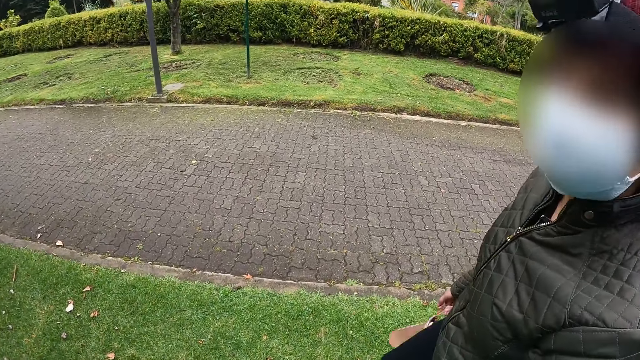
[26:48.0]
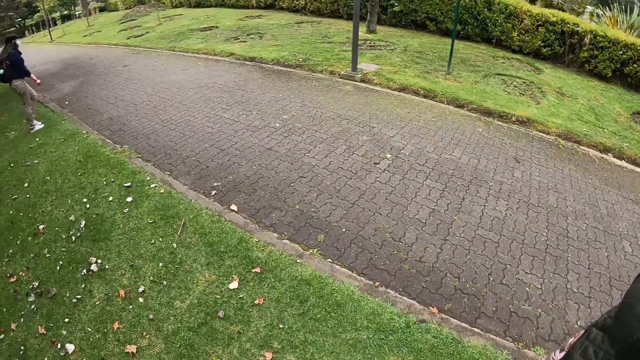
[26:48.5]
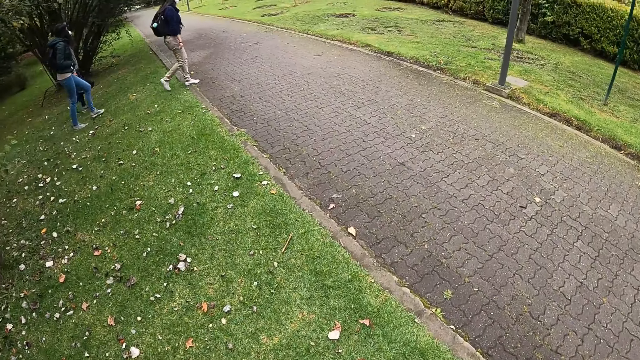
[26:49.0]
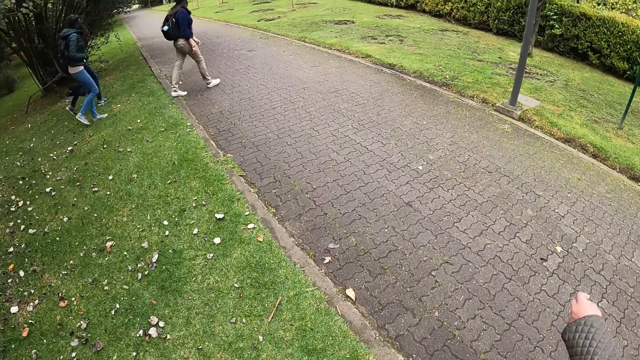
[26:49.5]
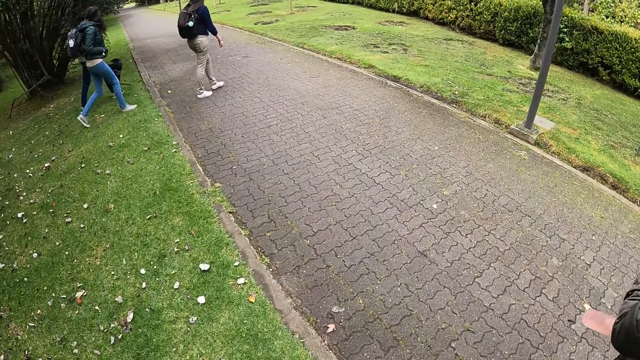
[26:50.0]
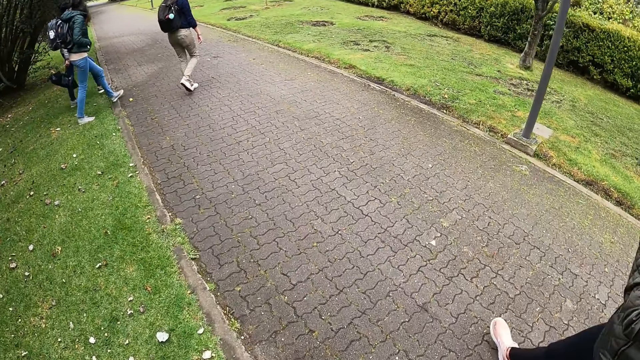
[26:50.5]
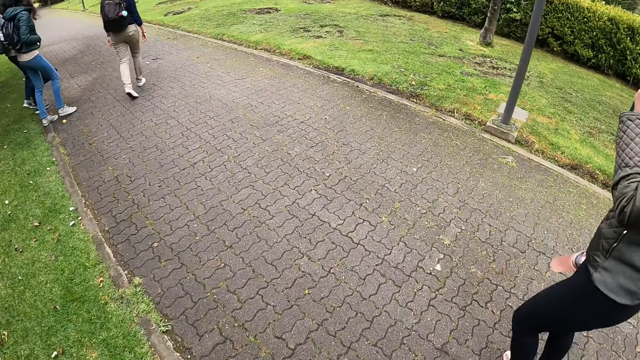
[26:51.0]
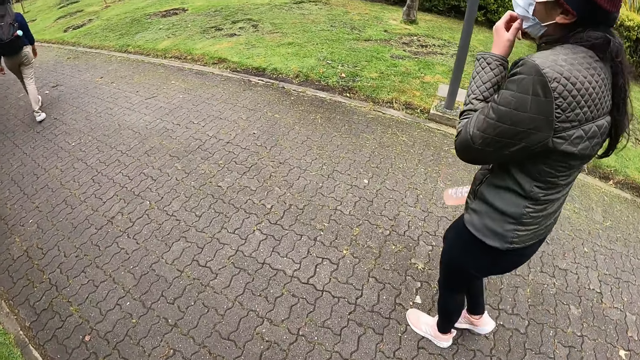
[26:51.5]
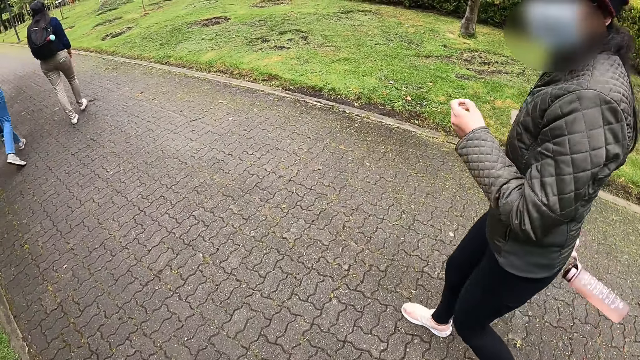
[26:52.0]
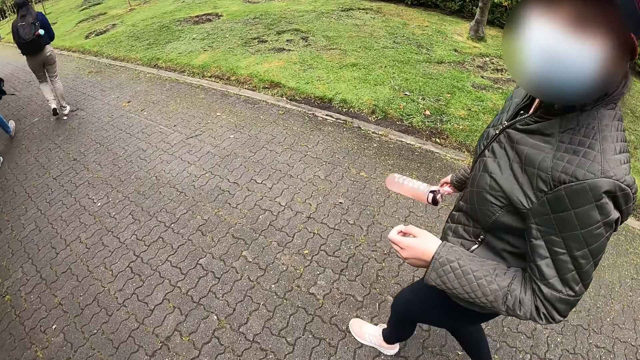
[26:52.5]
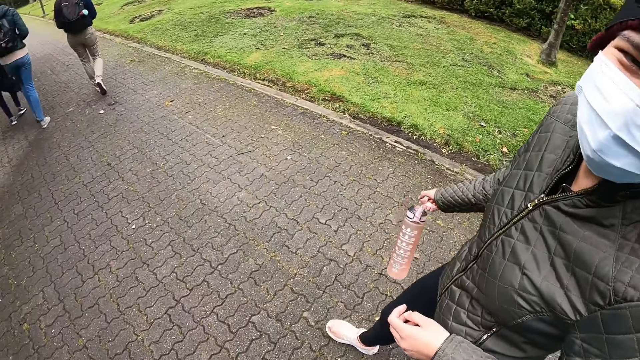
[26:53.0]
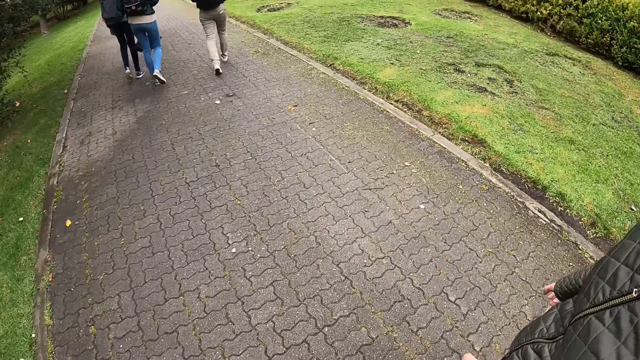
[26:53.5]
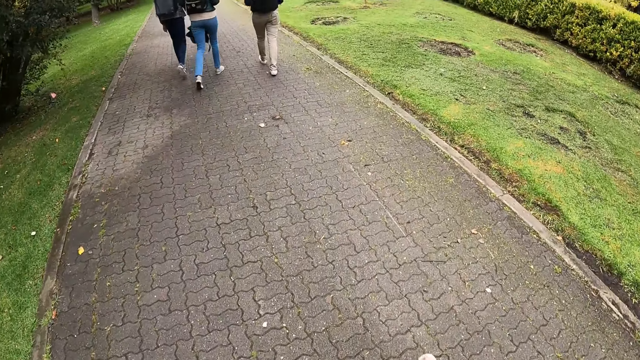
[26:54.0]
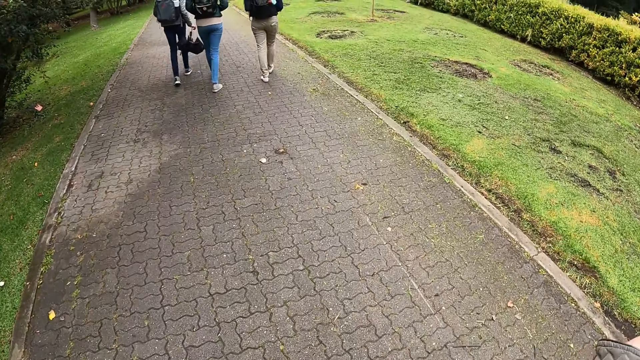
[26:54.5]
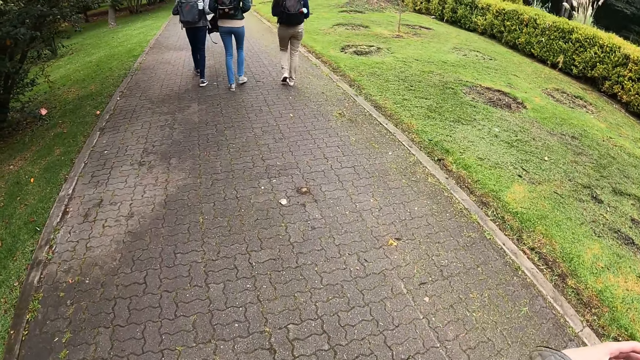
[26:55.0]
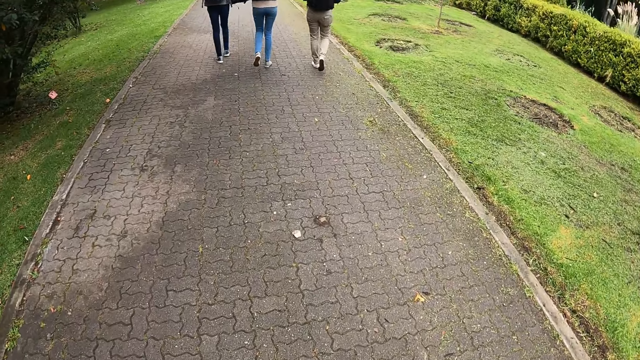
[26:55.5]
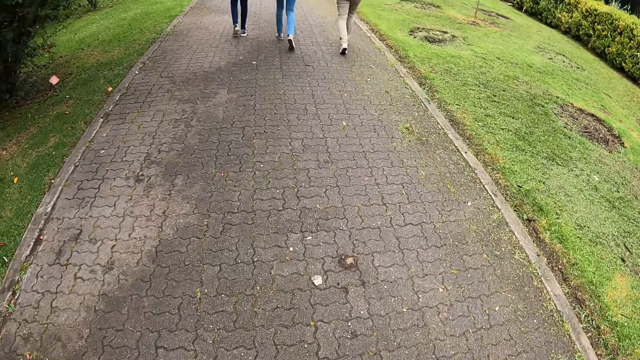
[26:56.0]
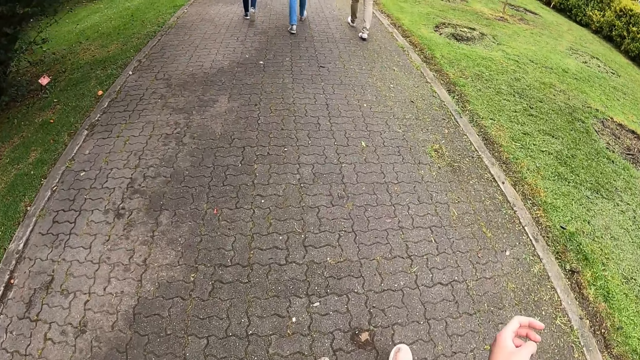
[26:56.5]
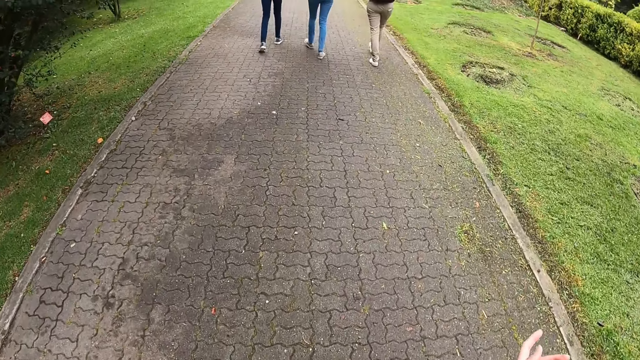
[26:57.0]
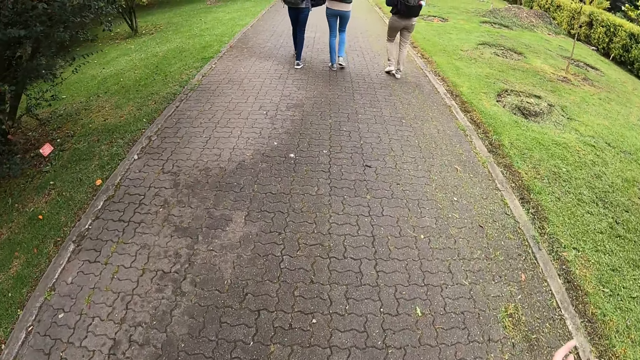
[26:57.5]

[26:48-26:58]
A woman, another woman, and a third woman walk in front of the camera wearer. The third woman interacts with the first woman. A fourth woman raises her left hand towards her face. The camera wearer walks on the road with the fourth woman. The fourth woman adjusts the facemask on her face with her left hand, lowers her left hand from her face, and interacts with the camera wearer. The first woman interacts with the fourth woman and the second woman. The fourth woman gesticulates with her left hand. The first woman adjusts the backpack on her back with both hands.

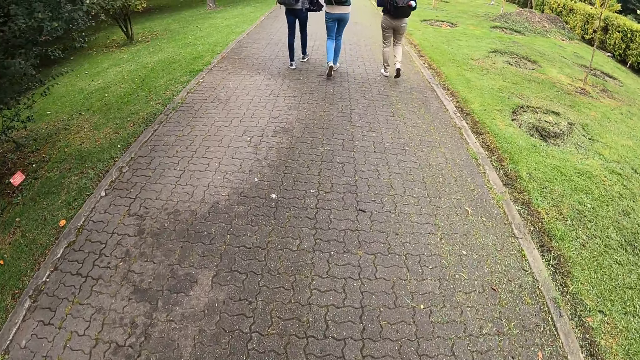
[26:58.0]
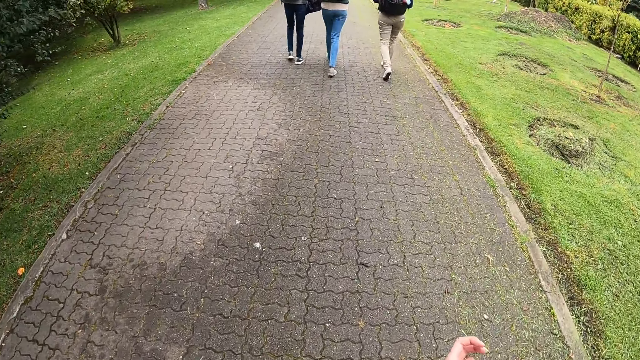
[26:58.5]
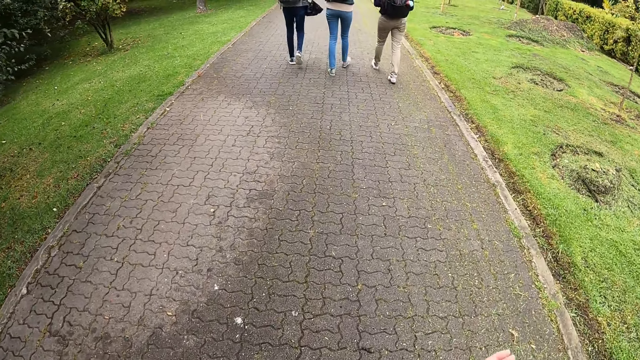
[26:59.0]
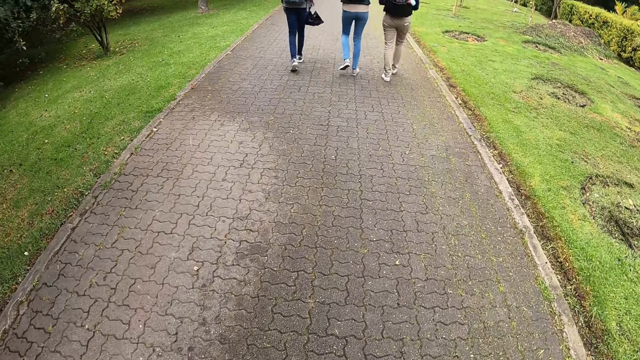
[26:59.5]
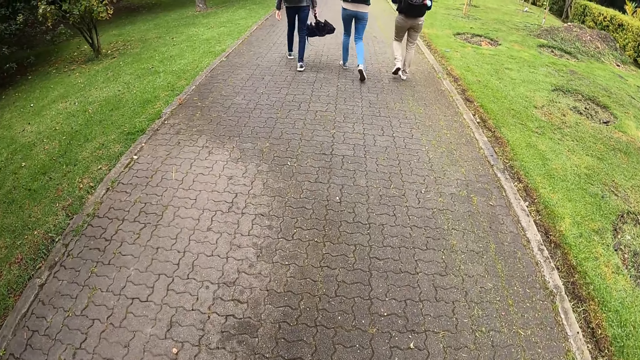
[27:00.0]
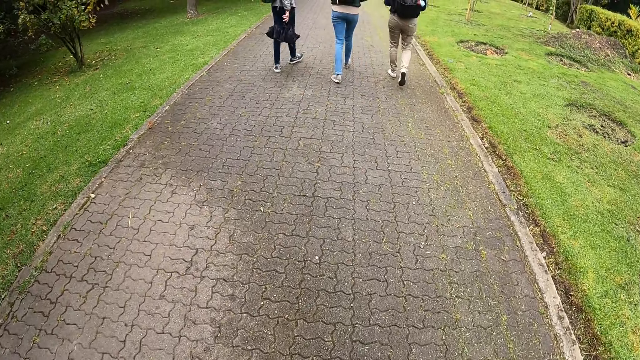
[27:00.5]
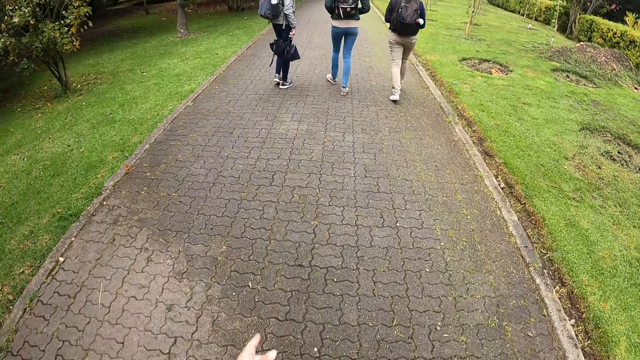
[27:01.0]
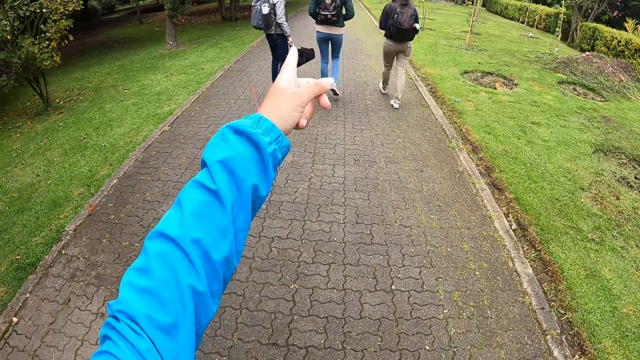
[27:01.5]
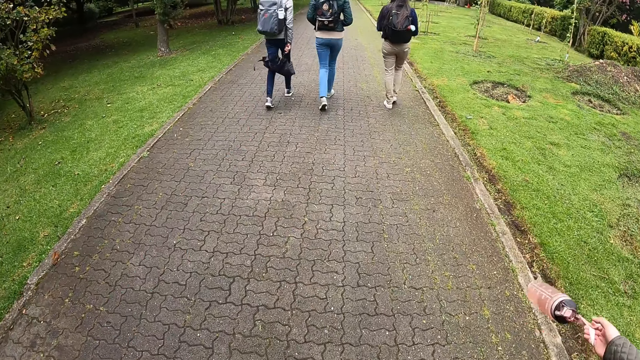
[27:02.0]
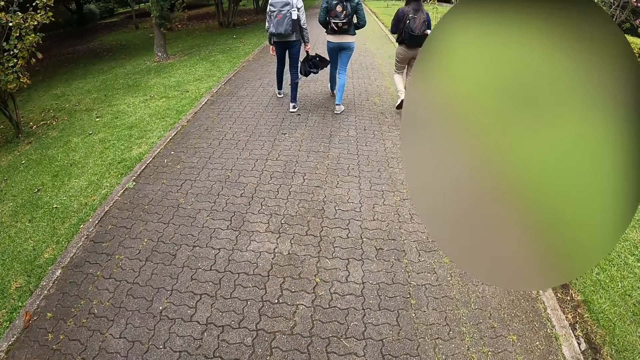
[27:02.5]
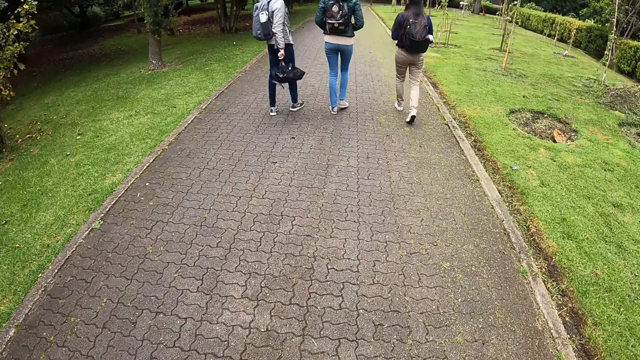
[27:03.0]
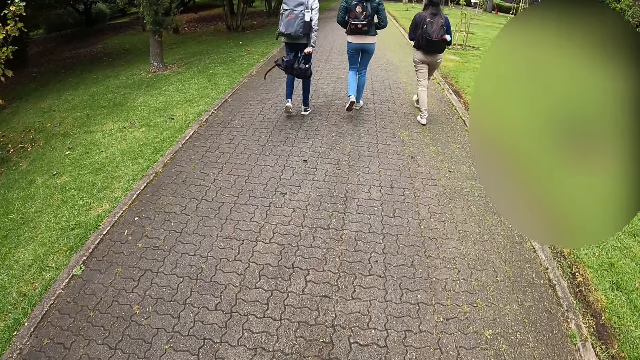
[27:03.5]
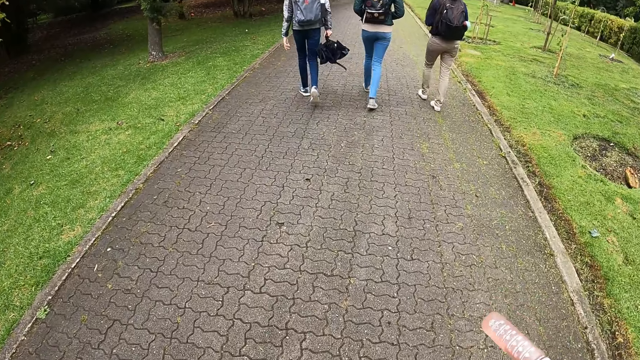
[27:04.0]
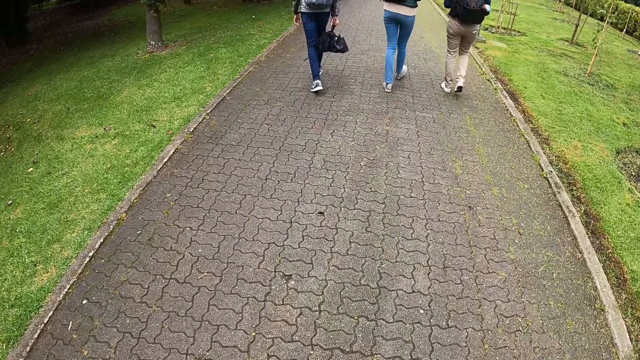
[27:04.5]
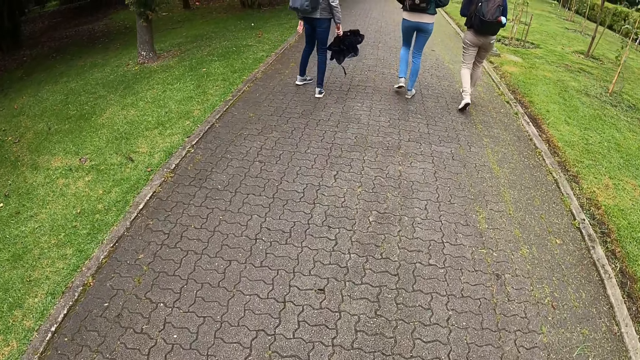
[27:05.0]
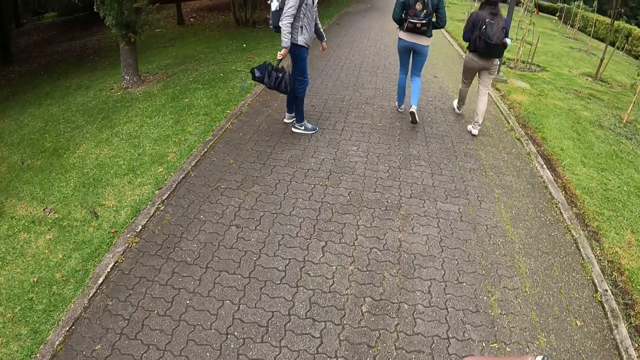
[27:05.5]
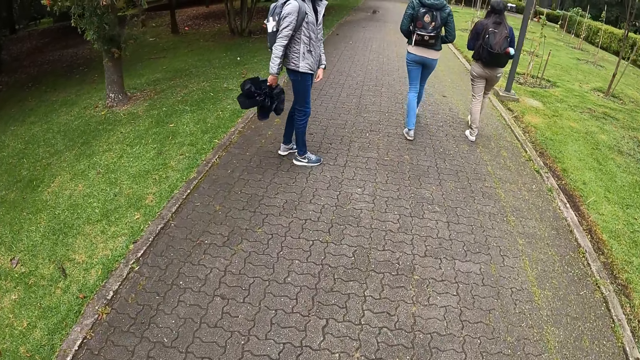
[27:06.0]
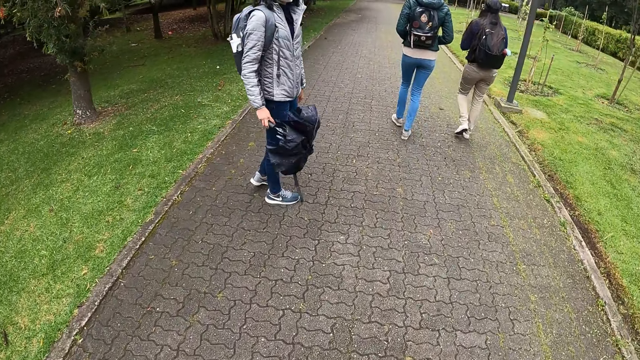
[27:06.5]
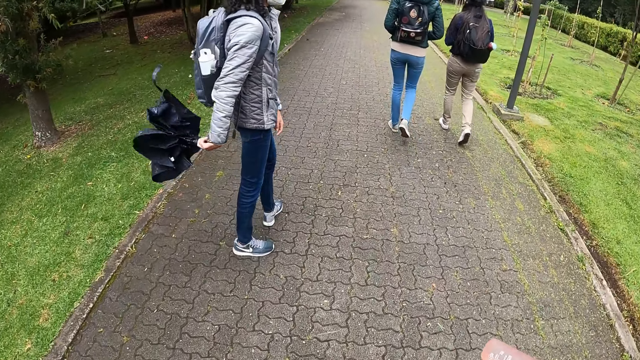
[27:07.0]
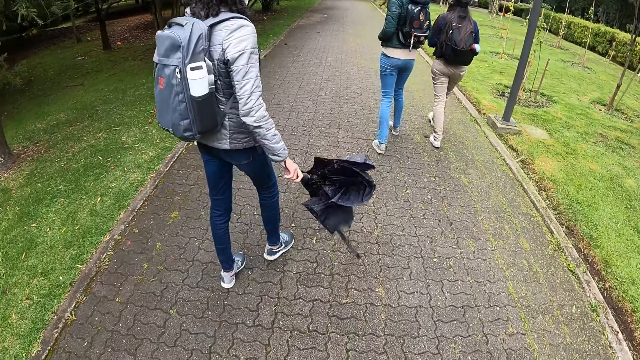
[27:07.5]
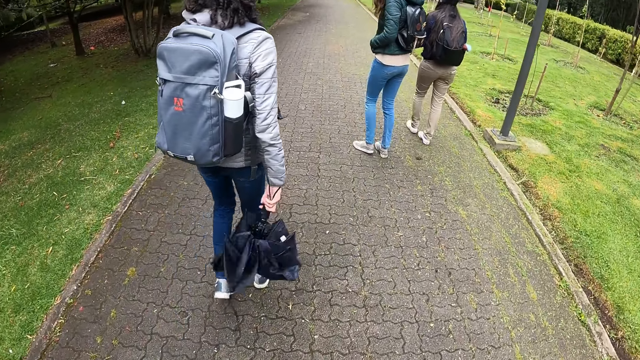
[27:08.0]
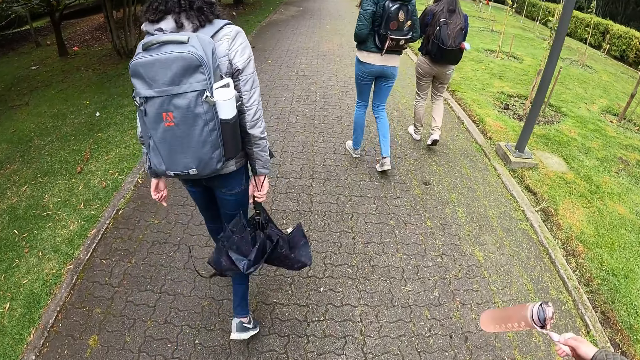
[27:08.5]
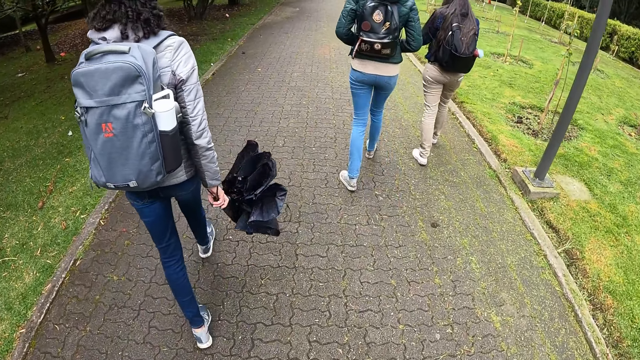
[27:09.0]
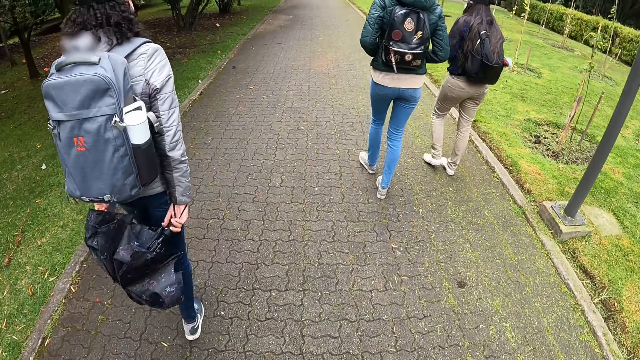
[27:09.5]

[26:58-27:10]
A woman swings the umbrella in her right hand. The camera wearer points her left hand at the woman, another woman, and a third woman. The first woman interacts with the camera wearer and a fourth woman.
